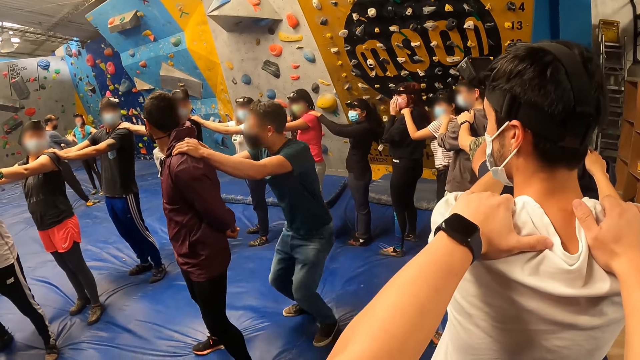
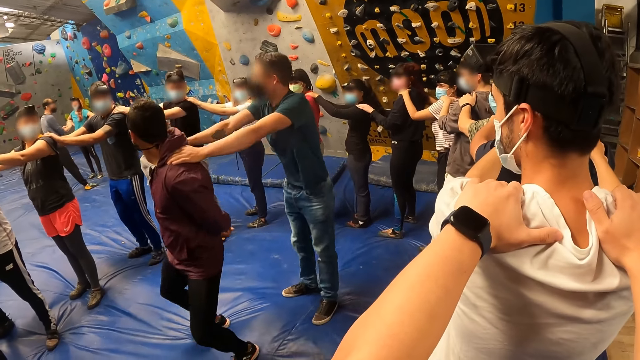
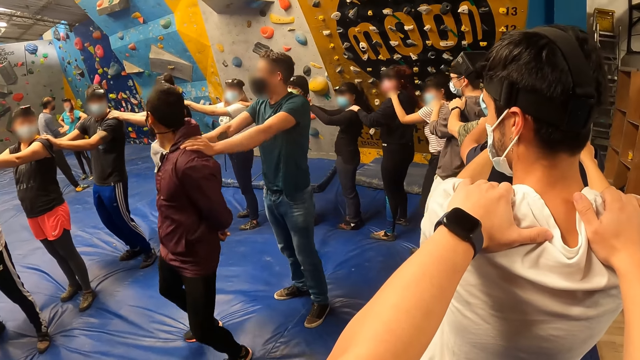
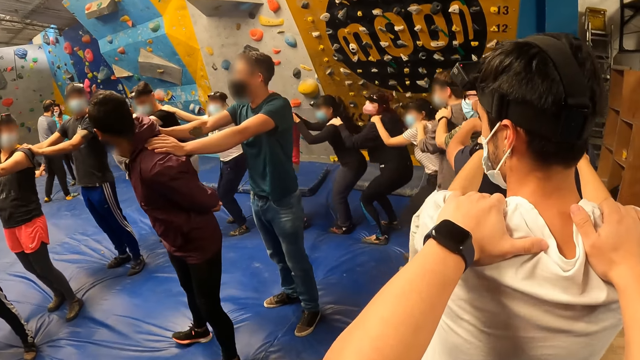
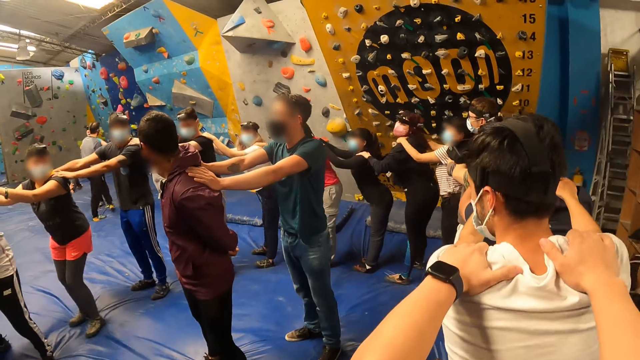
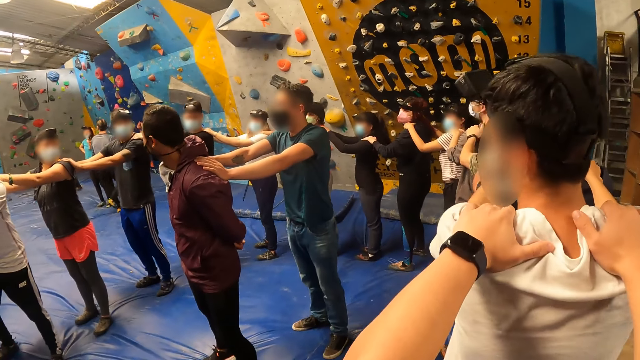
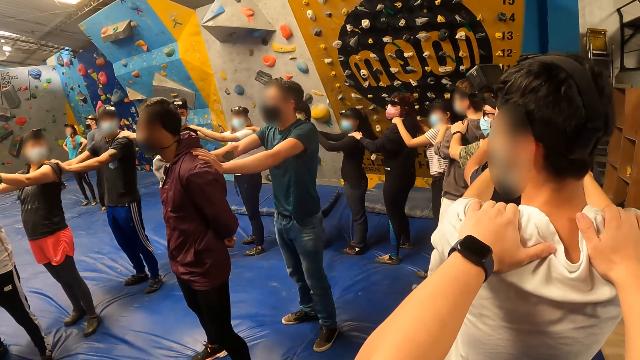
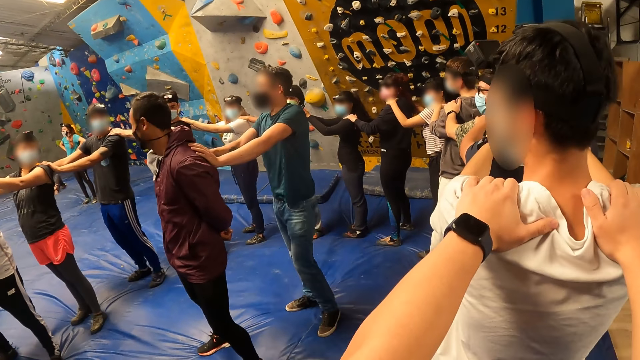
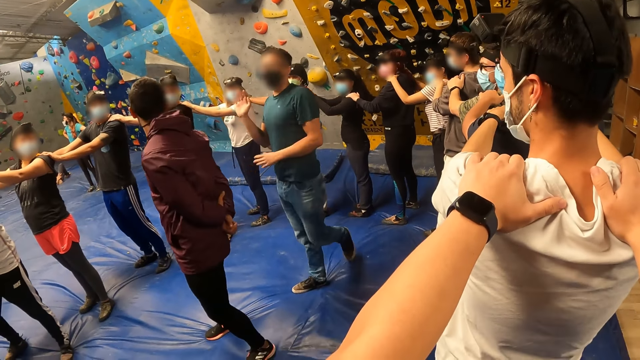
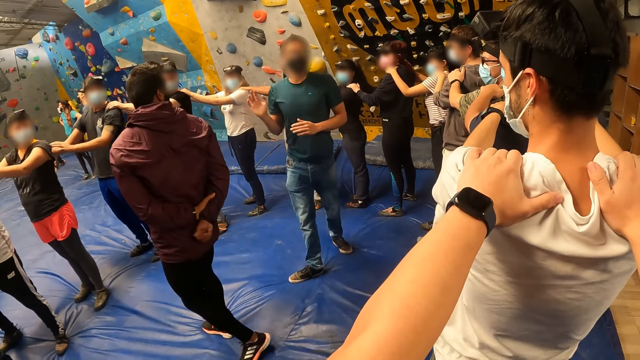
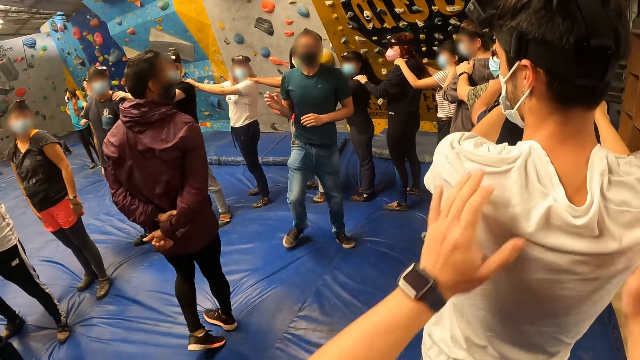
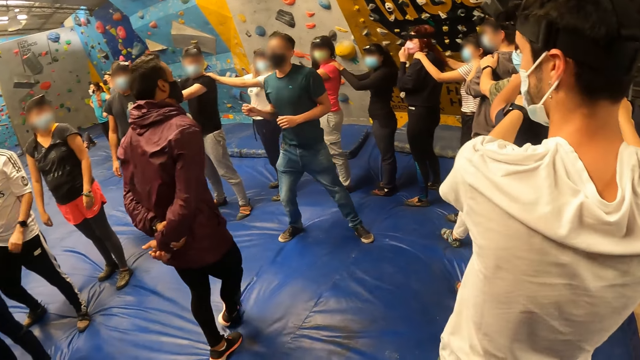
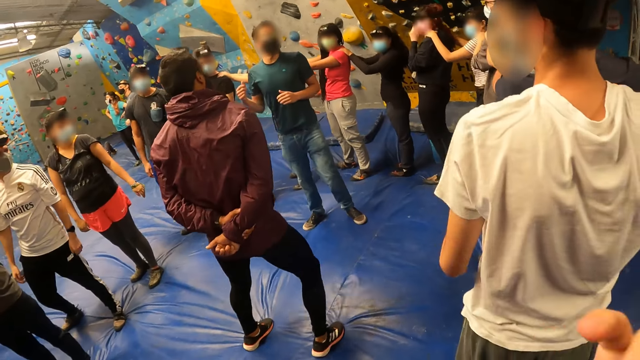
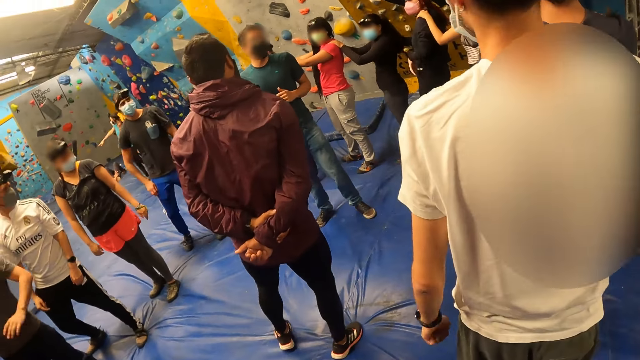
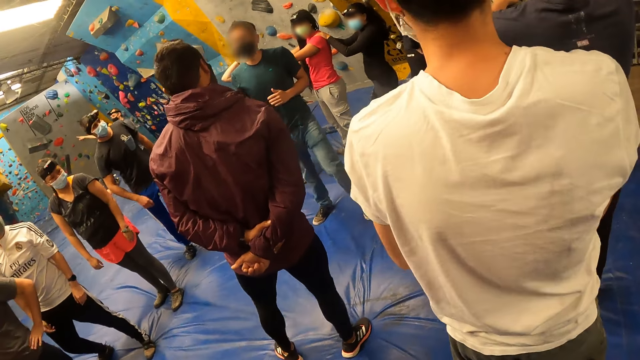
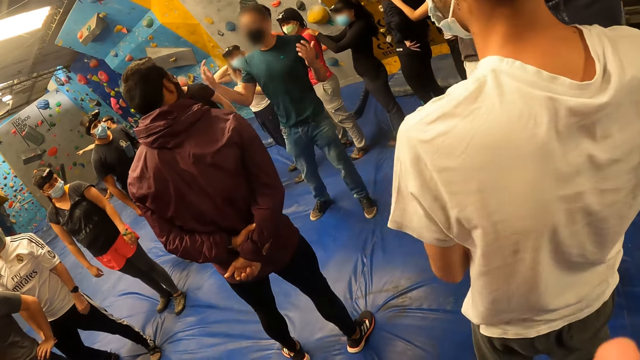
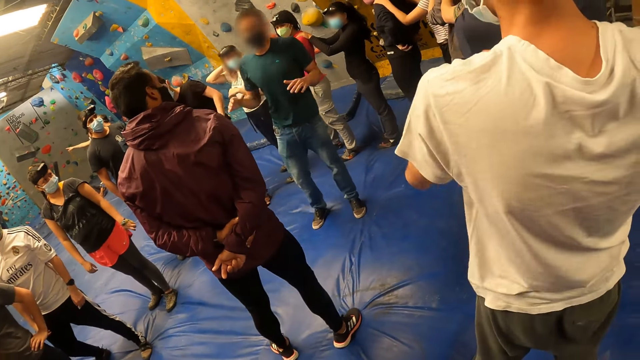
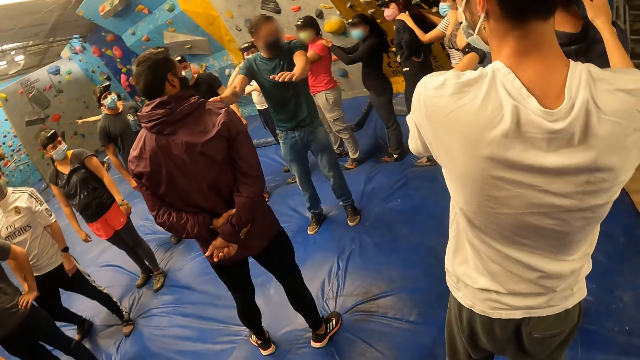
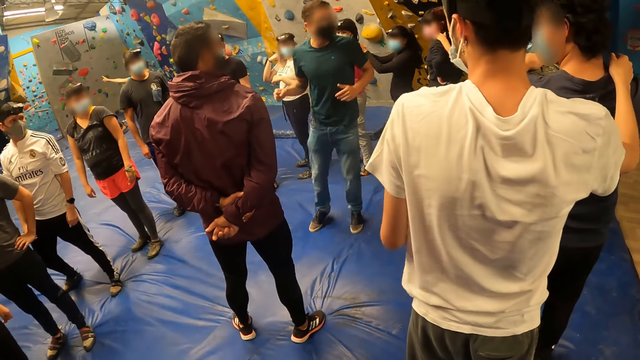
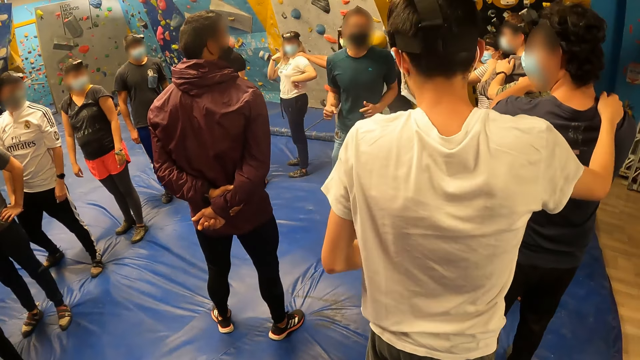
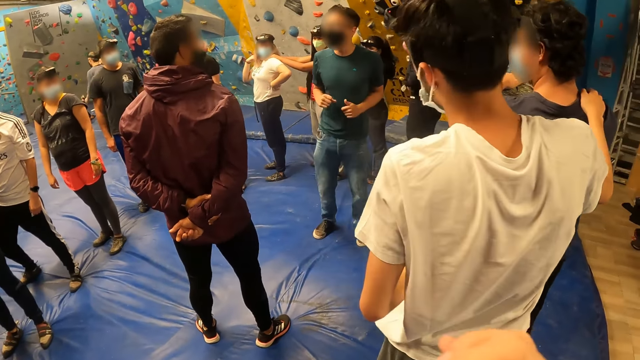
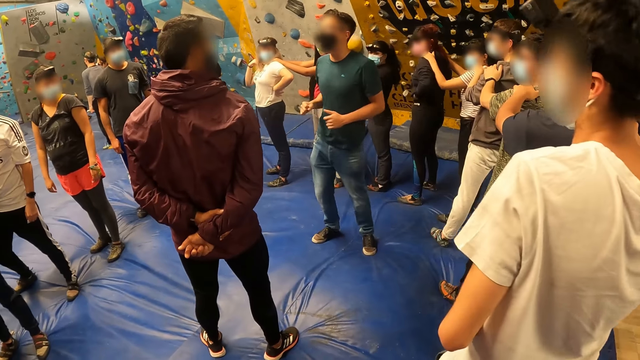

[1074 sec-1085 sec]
A man goes back and forth on the mat. Another man goes back and forth on the mat. The first man goes back and forth on the mat. A third man removes his hands from the second man. The third man gestures and converses inside the circle. A lady drops her hands from shoulders. The camera wearer removes his hands from the first man's shoulders. The first man removes his hands from a fourth man. The third man instructs the crowd inside the circle. The third man jumps on the mat.

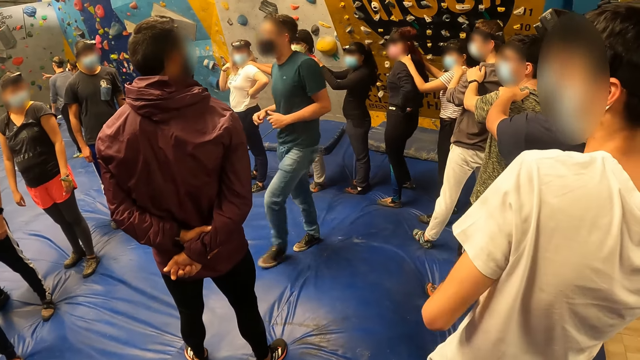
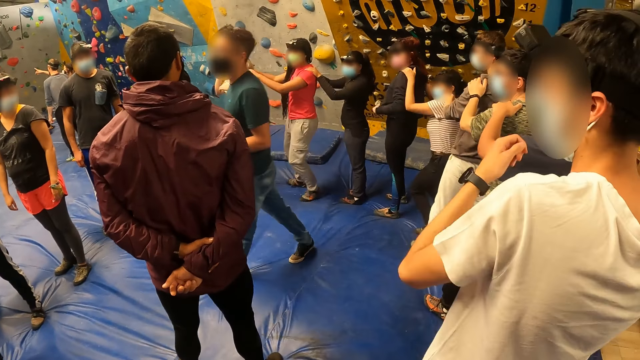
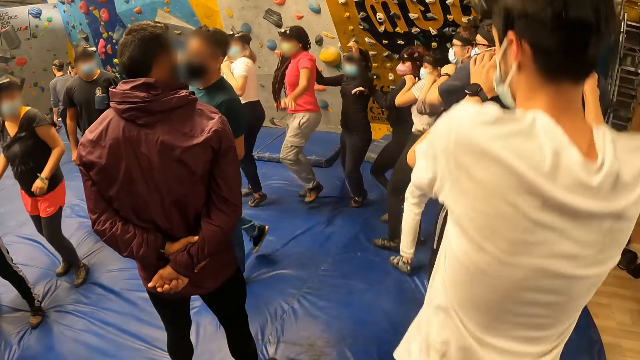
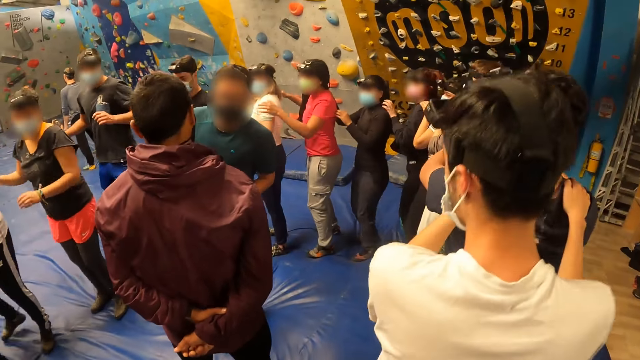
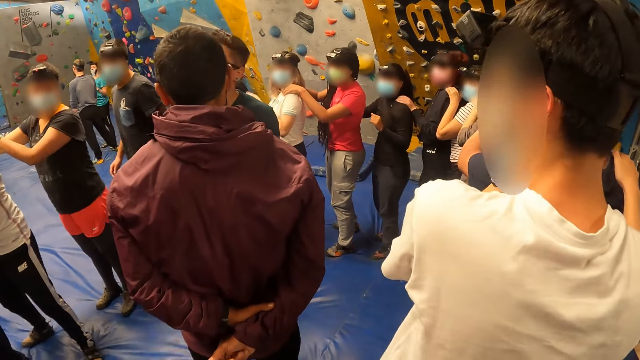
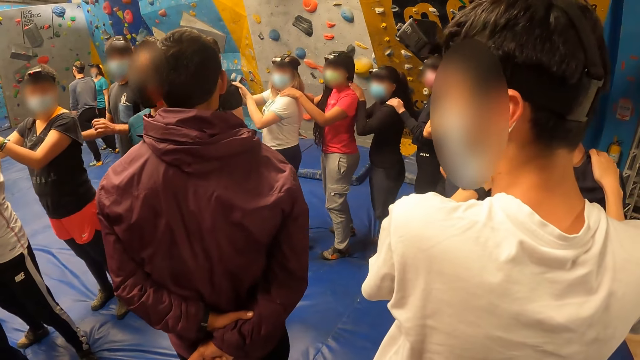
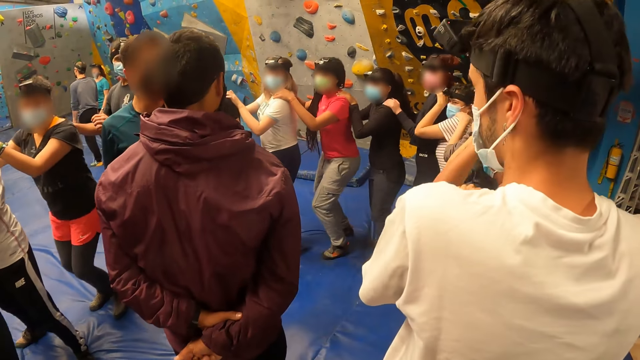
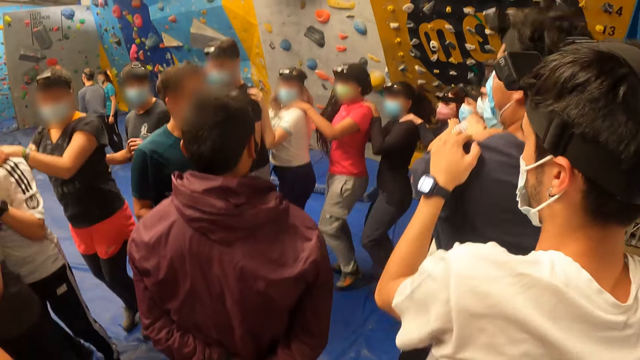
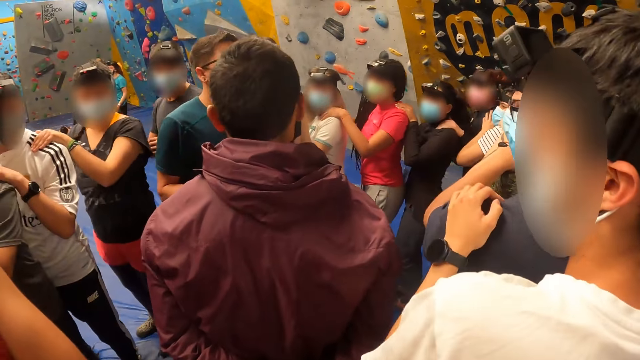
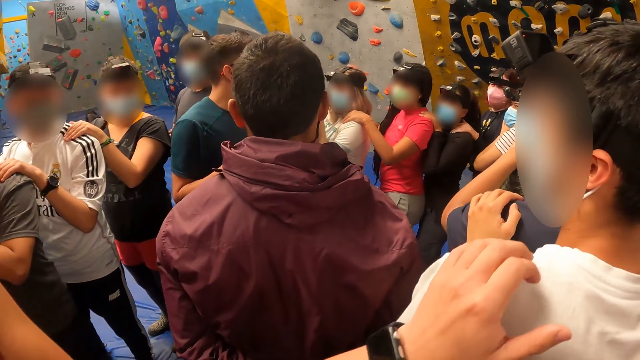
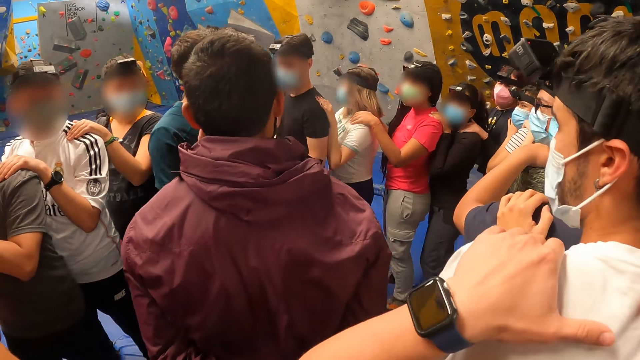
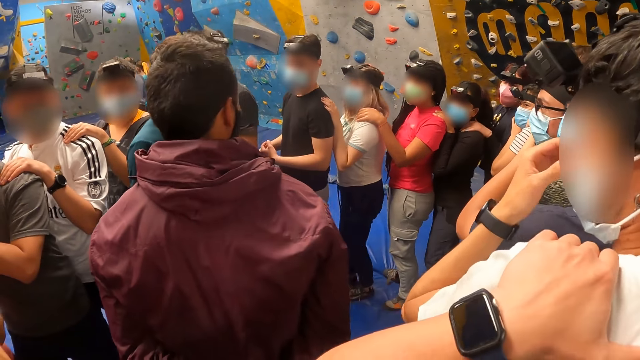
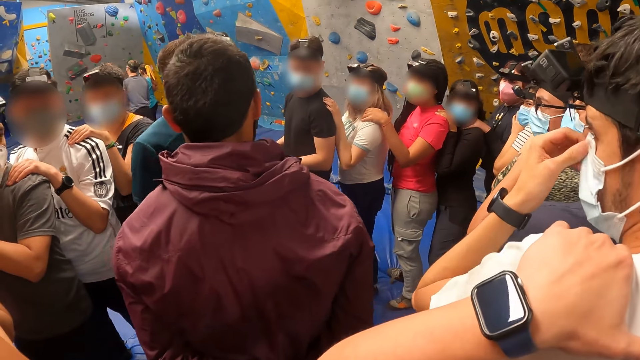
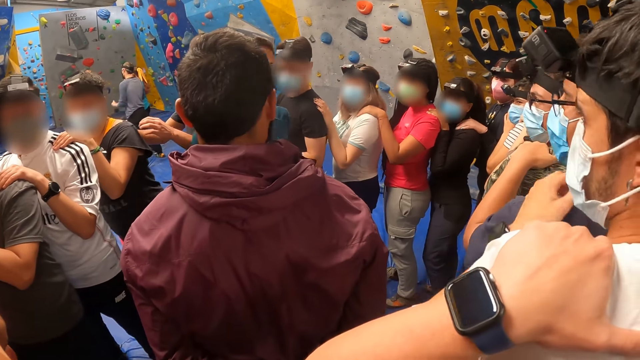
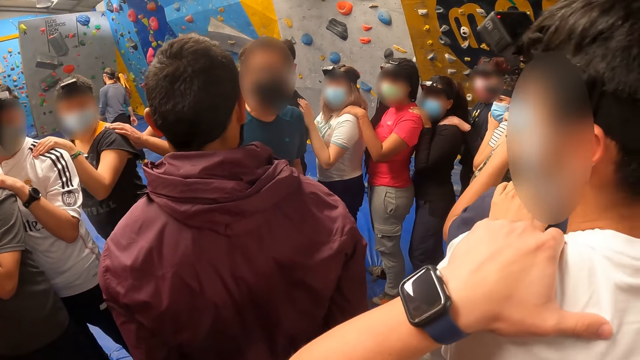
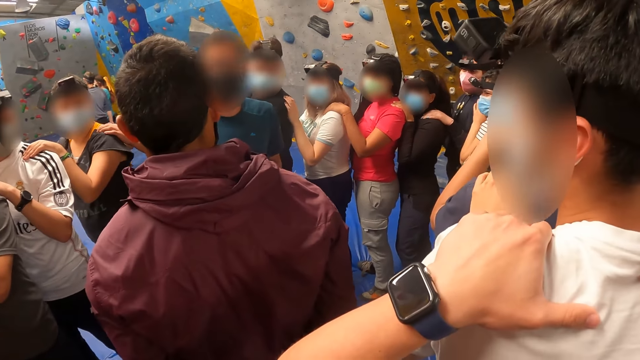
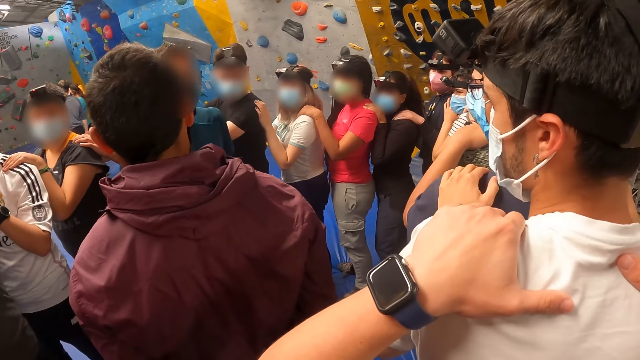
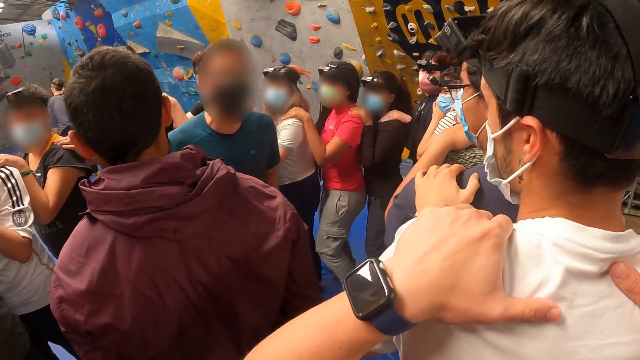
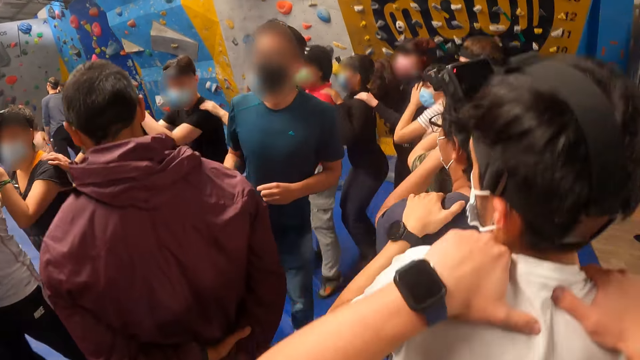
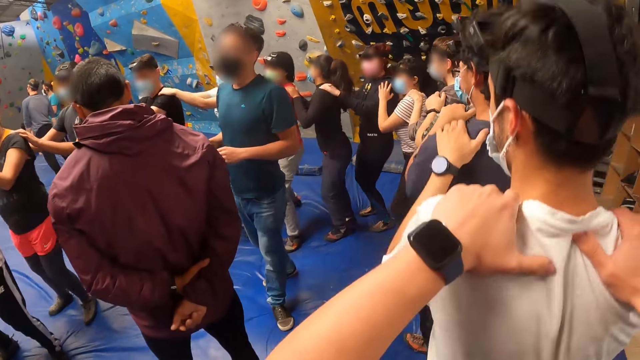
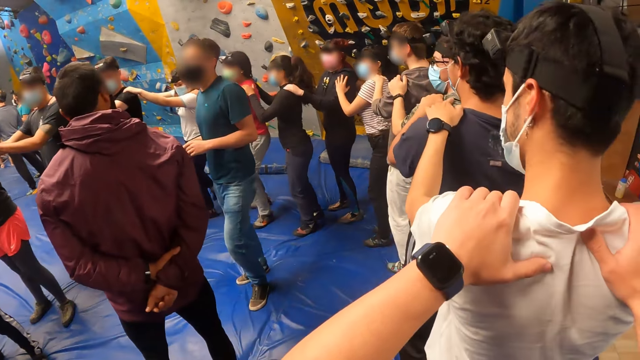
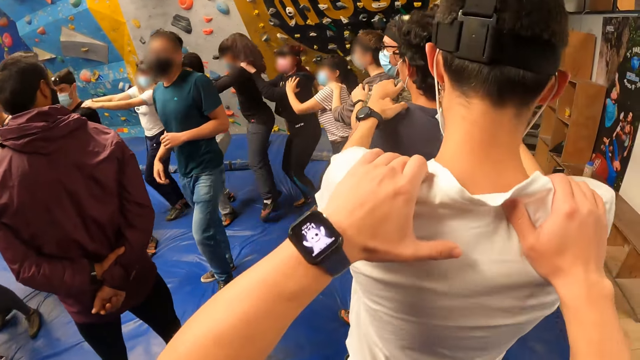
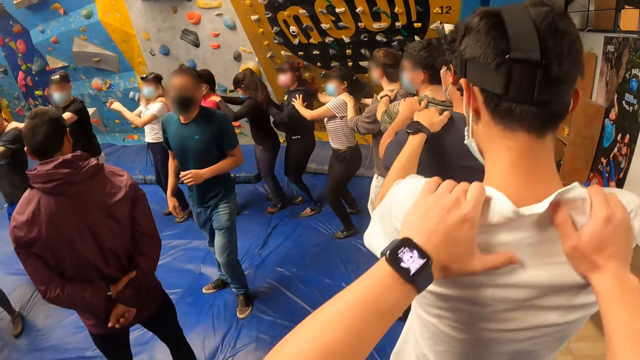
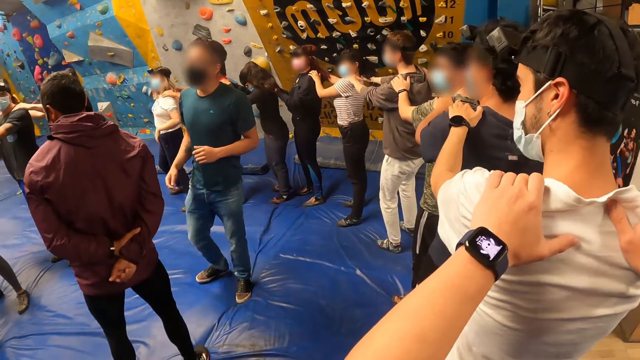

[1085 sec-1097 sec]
A lady jumps on the floor. Another lady jumps on the floor. A man jumps in front of the camera wearer. The camera wearer jumps sideways on the mat with the group of people. Another man instructs inside the circle. A third lady jumps in the circle. A third man jumps inside the circle. The camera wearer holds the first man's back shoulders. The first man adjusts the mask on his face and drops his hand from the mask. The second man walks inside the circle. The camera wearer jumps behind the first man and the others. The first man jumps on the floor.
